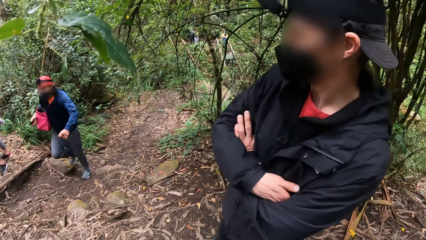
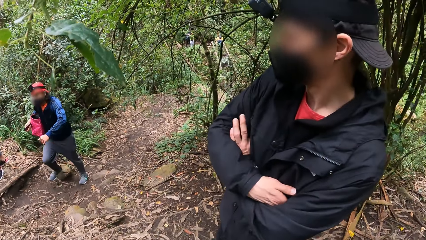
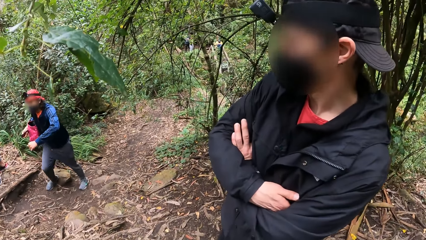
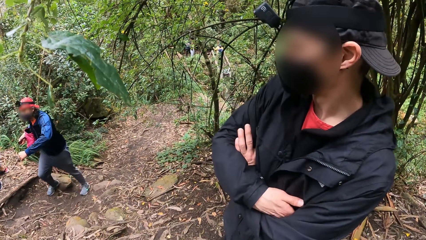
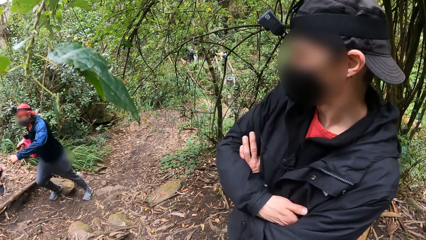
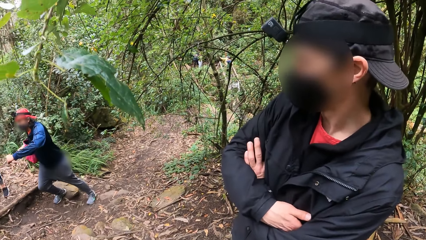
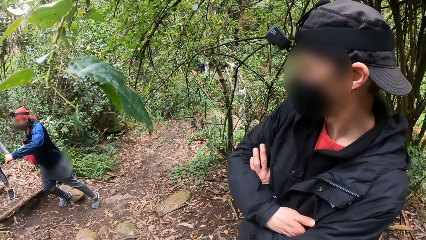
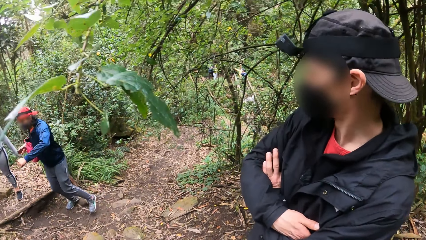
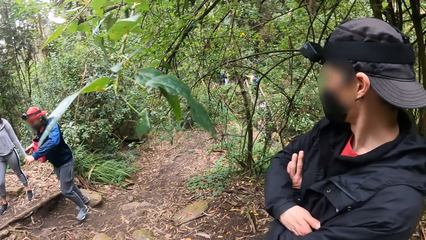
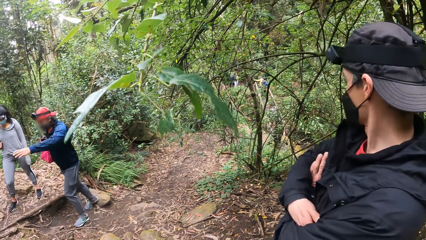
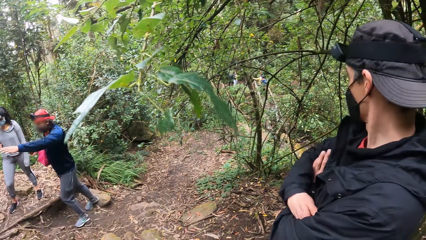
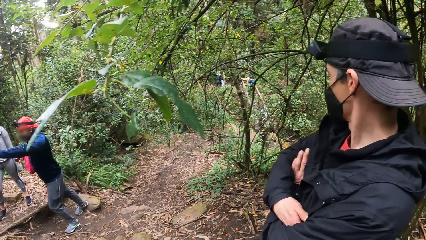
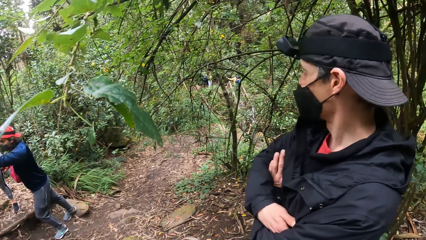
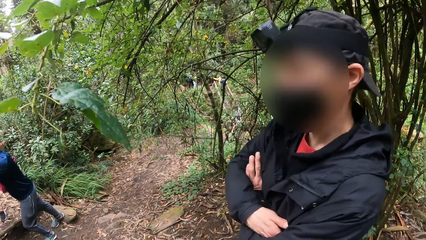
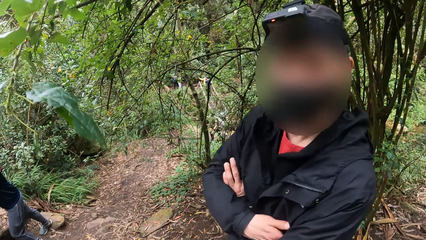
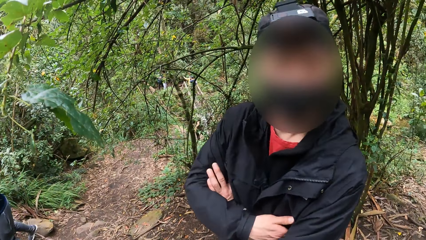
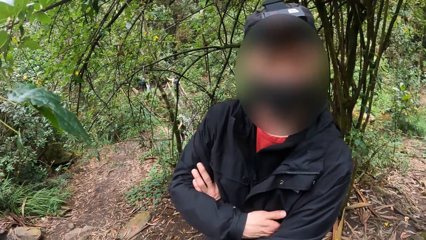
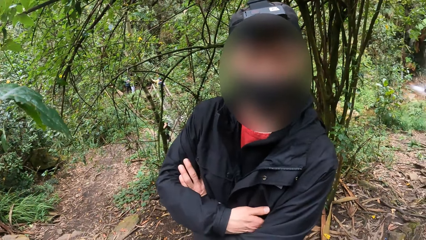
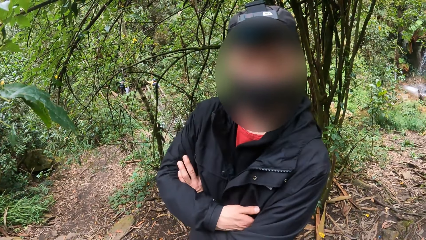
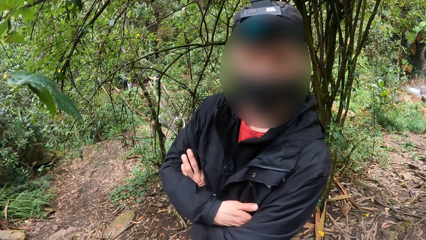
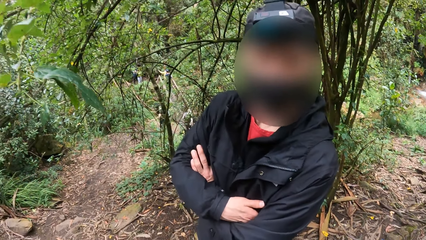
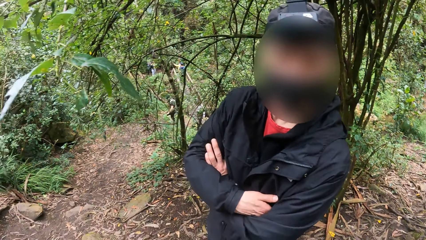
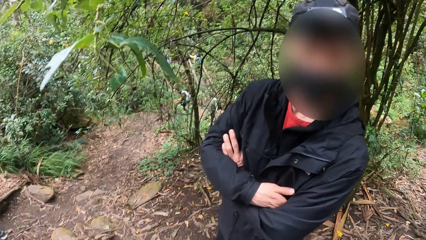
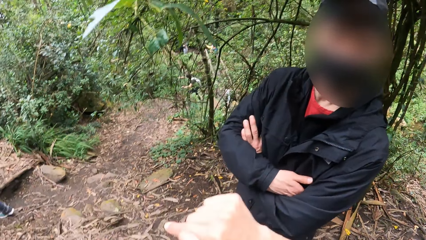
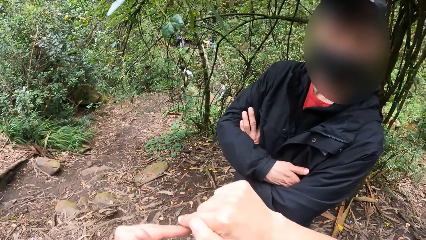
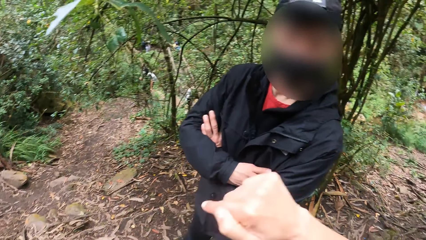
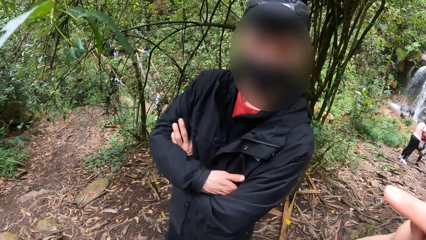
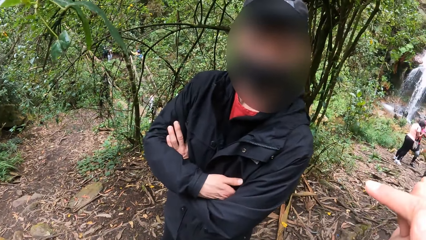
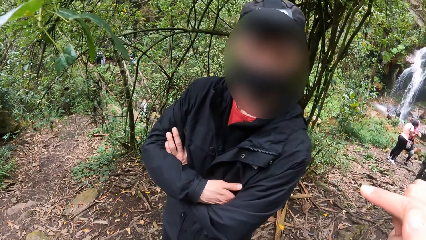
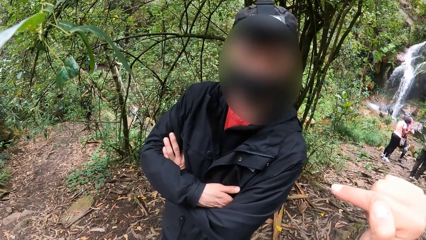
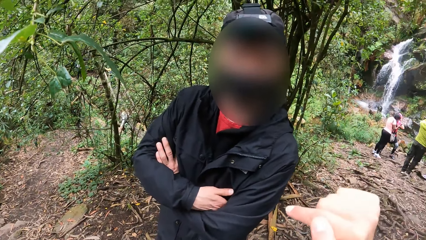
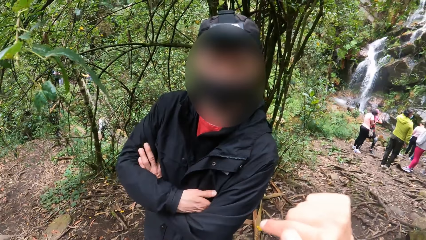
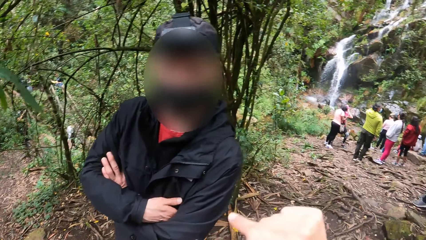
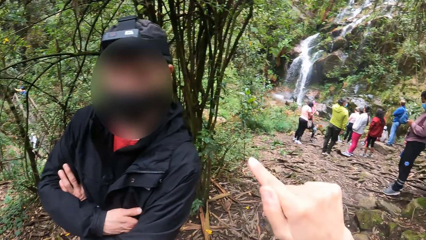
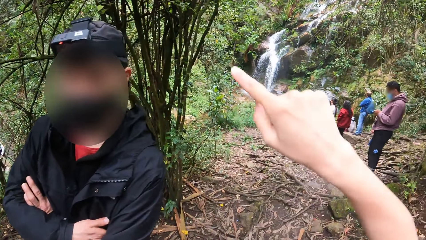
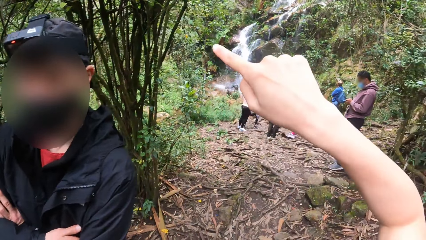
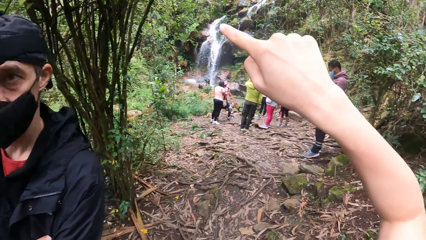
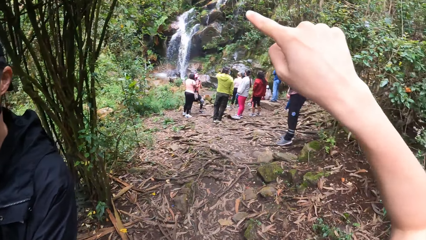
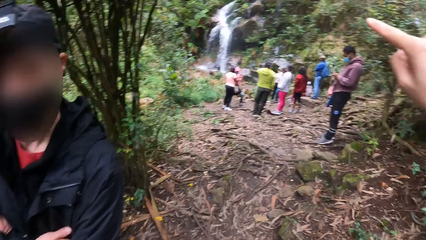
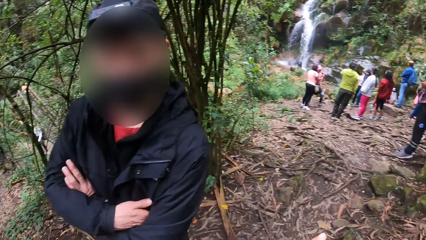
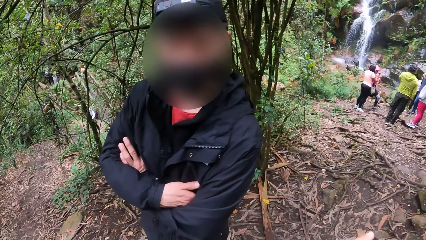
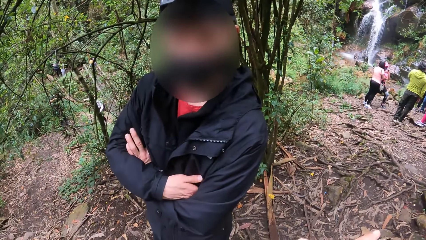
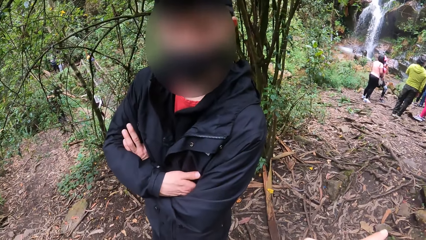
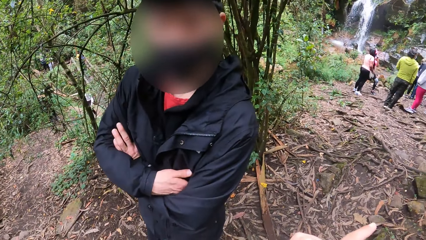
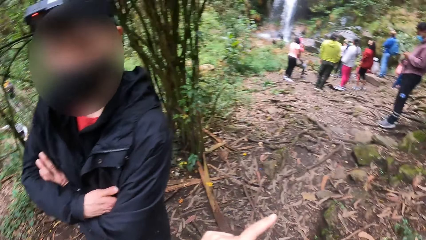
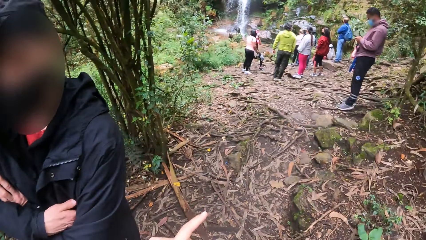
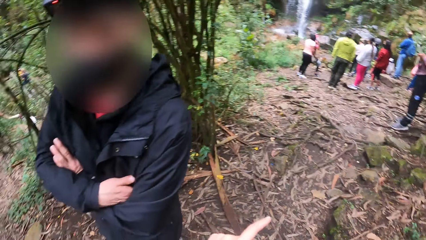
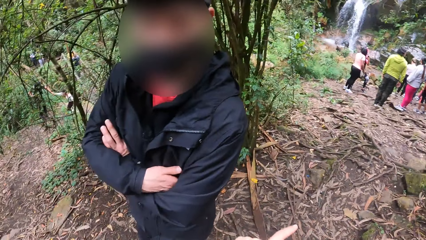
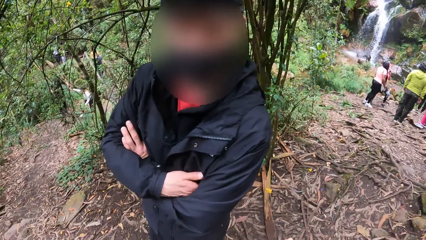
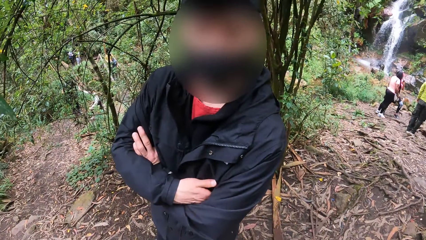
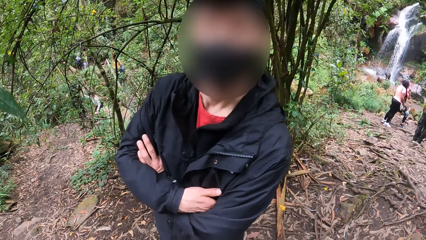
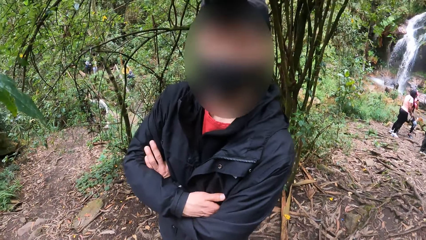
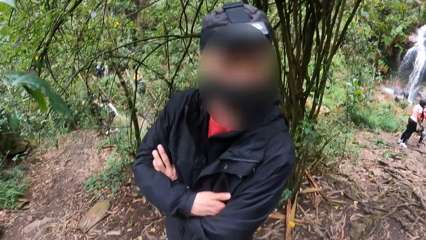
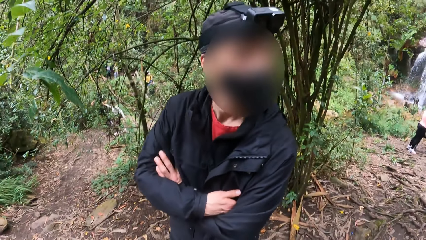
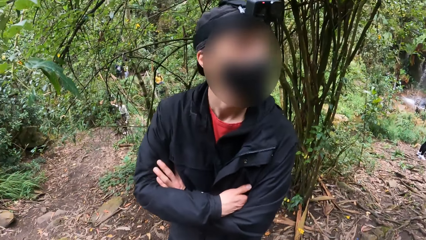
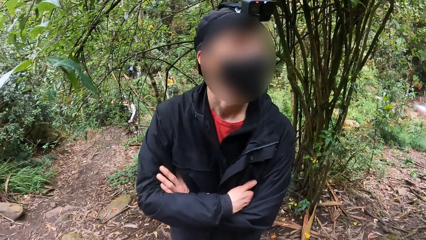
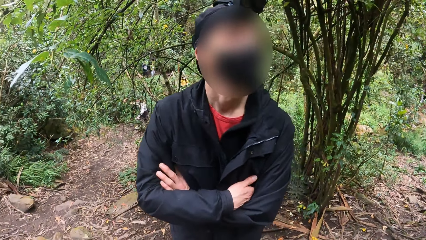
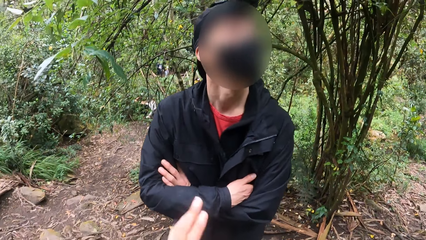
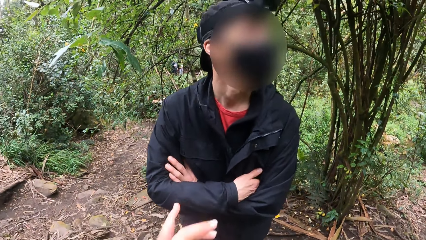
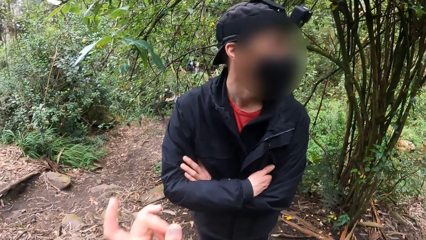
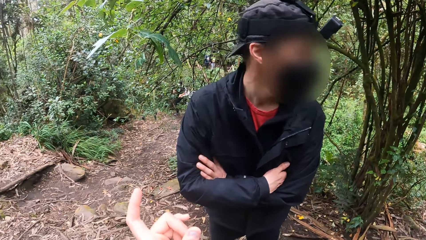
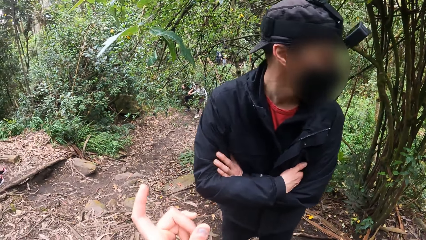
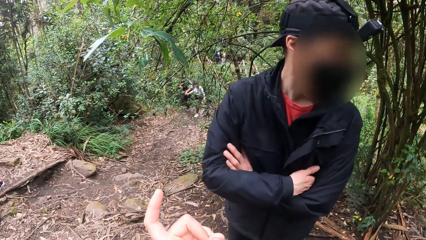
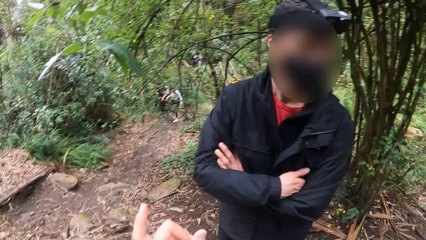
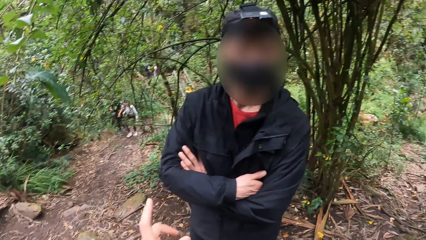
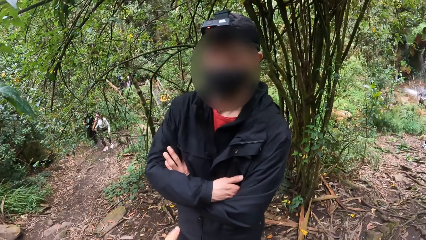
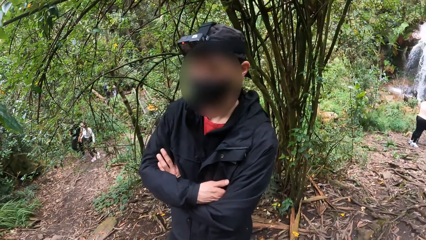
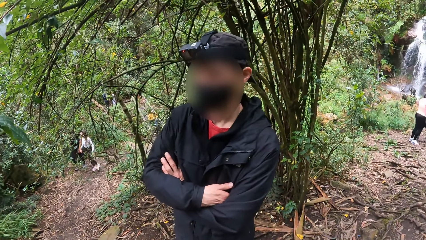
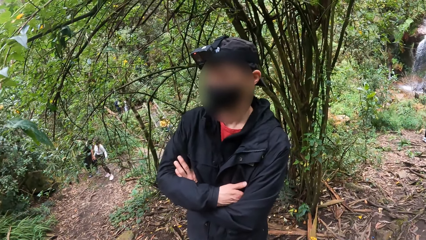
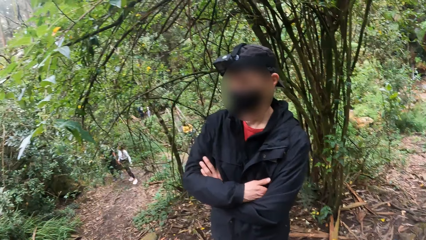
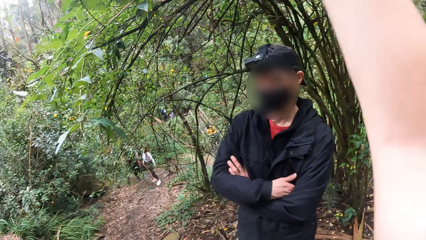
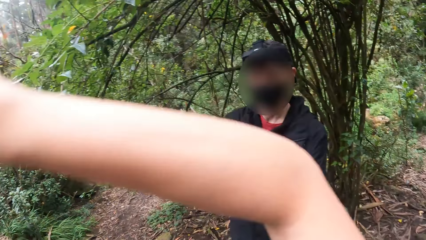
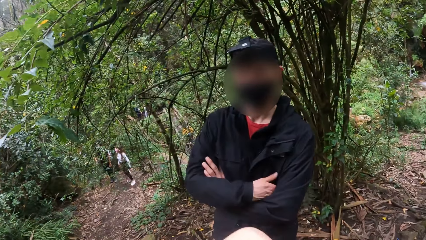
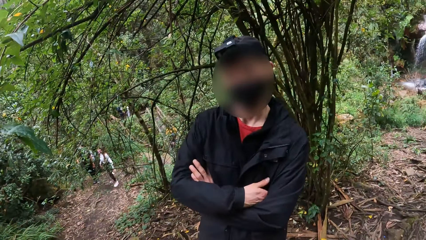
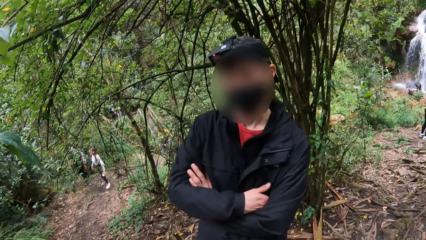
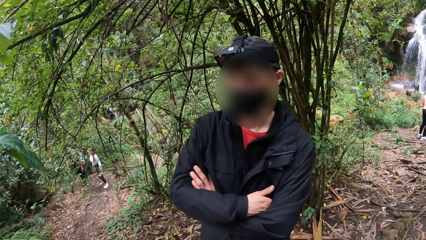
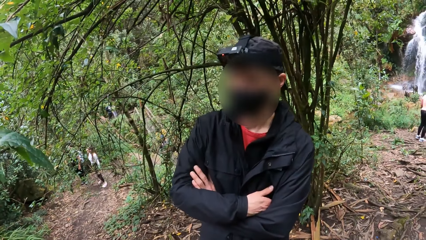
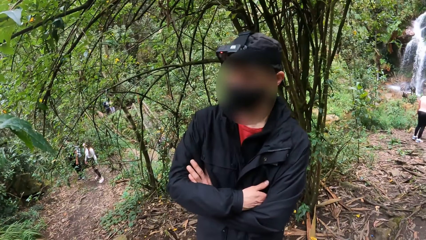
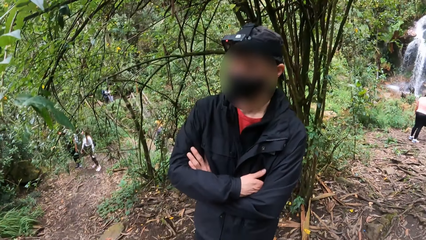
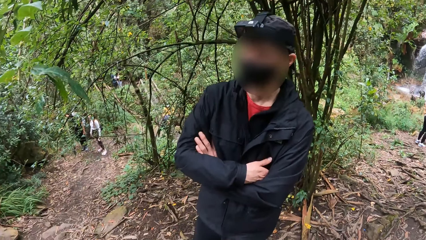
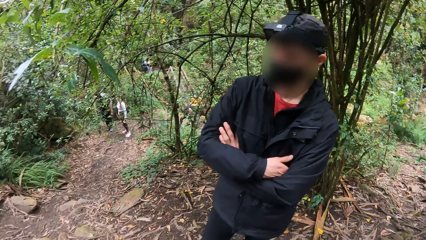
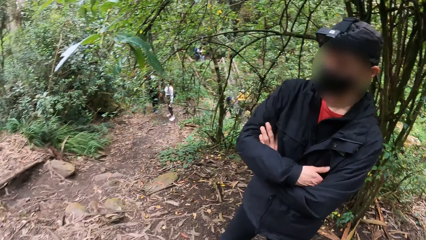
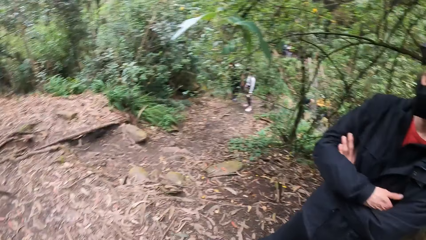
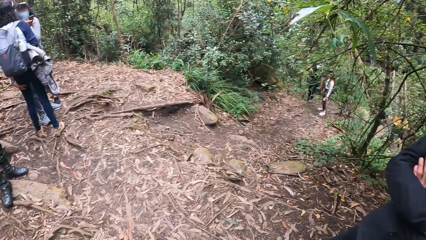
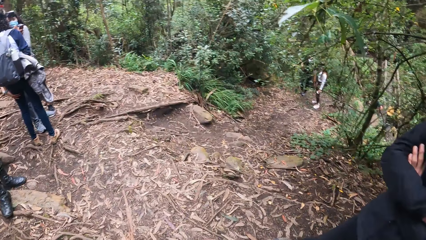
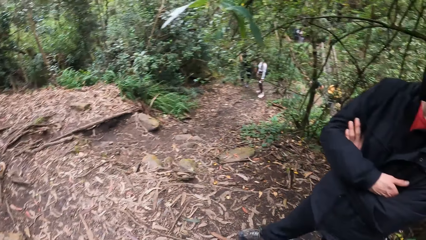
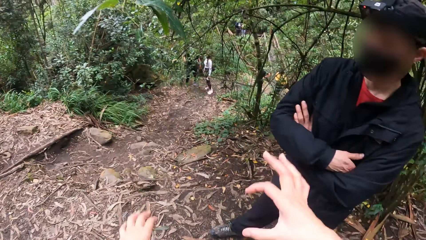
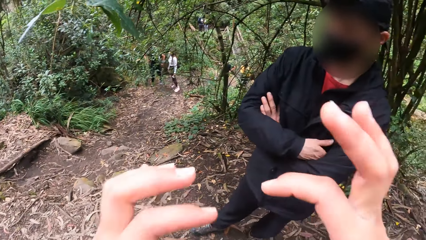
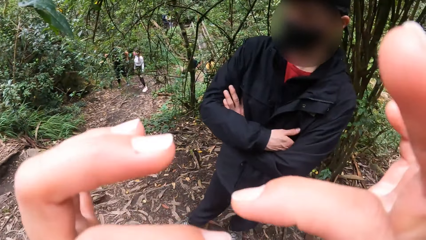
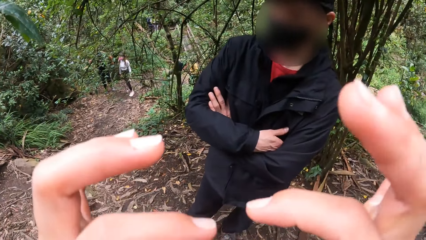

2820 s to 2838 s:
The camera wearer points using a finger. They look around. They move the hand.
